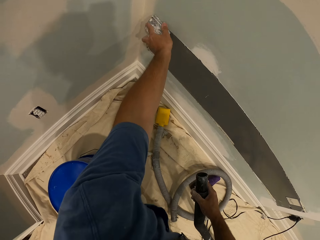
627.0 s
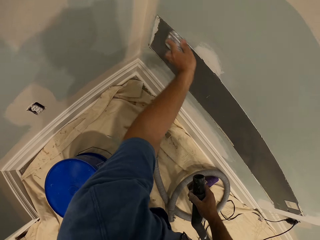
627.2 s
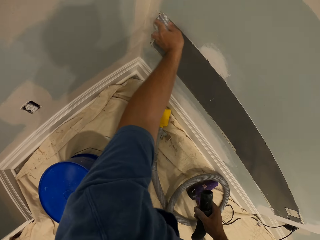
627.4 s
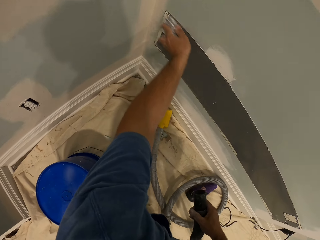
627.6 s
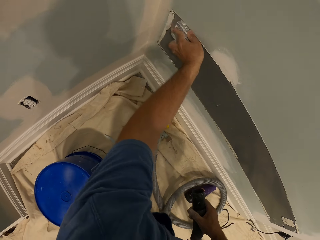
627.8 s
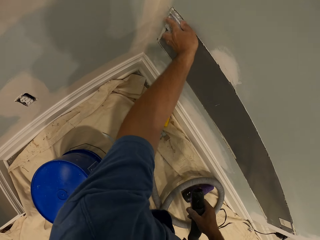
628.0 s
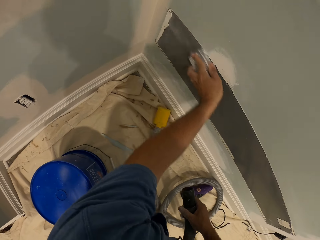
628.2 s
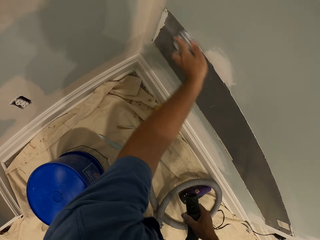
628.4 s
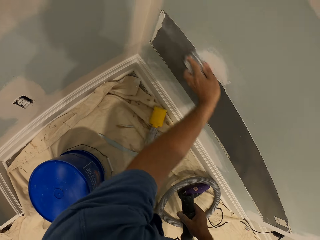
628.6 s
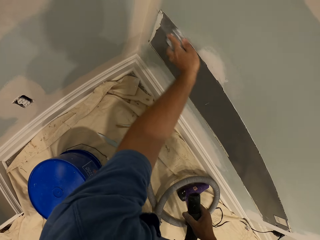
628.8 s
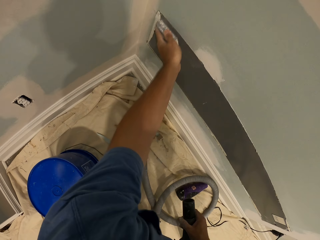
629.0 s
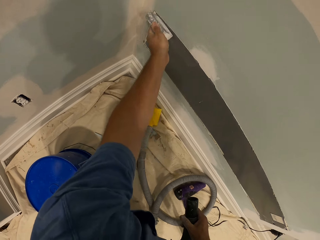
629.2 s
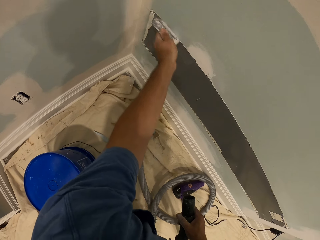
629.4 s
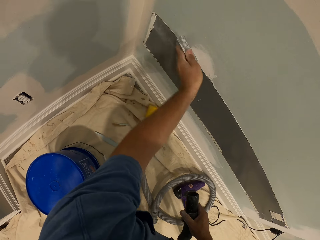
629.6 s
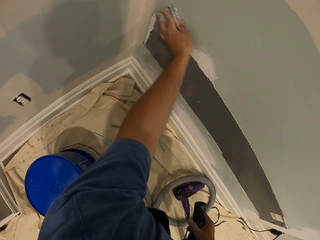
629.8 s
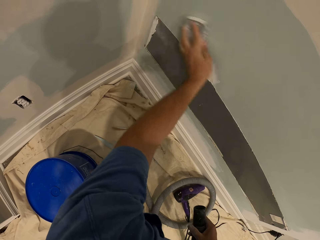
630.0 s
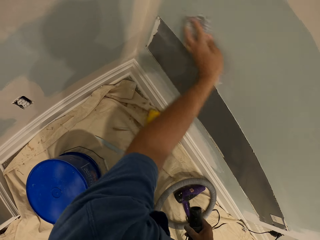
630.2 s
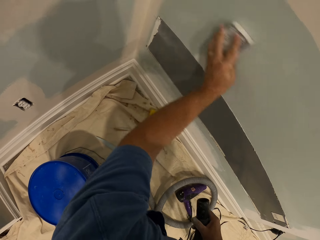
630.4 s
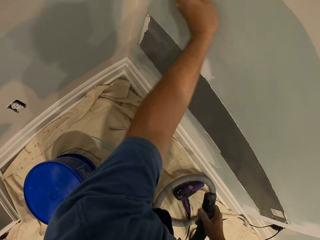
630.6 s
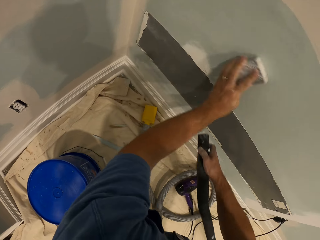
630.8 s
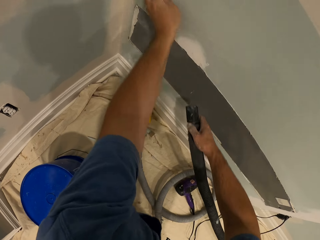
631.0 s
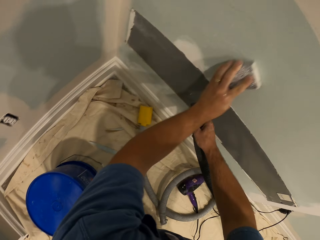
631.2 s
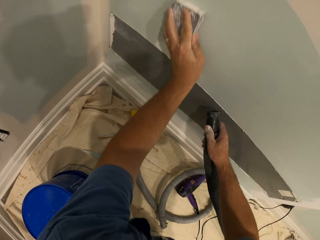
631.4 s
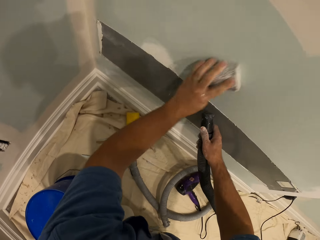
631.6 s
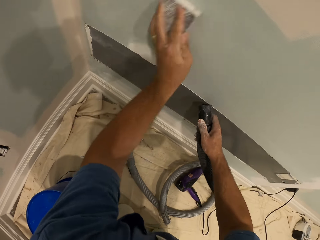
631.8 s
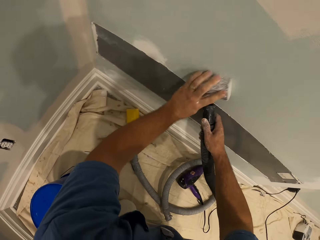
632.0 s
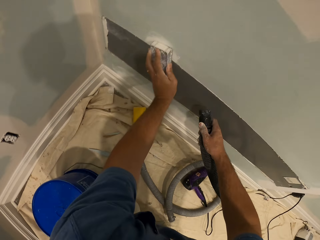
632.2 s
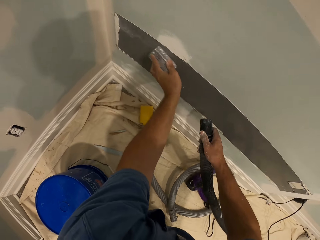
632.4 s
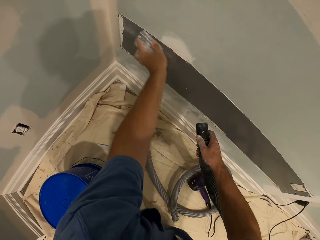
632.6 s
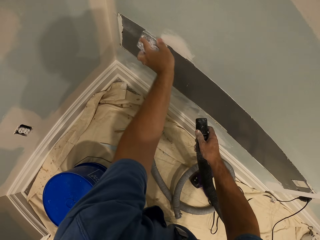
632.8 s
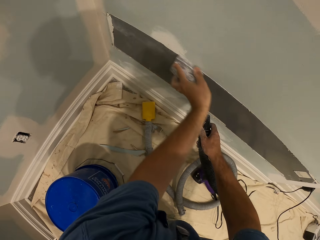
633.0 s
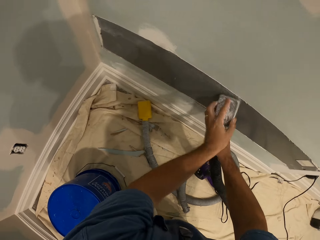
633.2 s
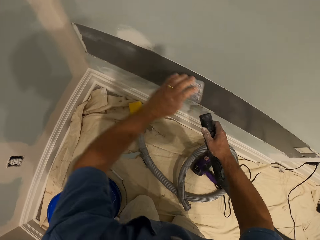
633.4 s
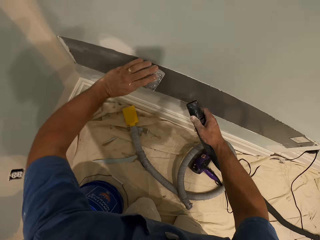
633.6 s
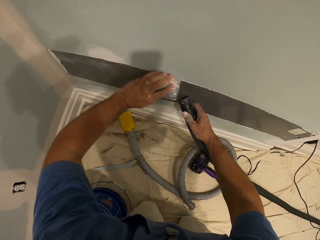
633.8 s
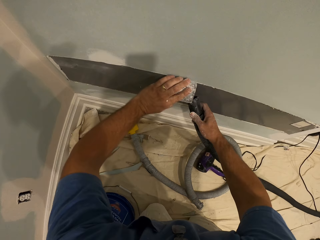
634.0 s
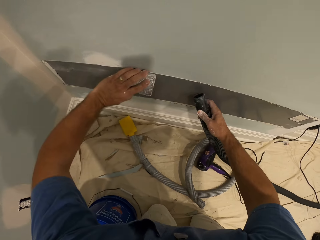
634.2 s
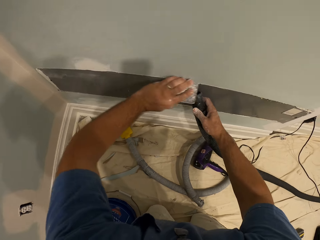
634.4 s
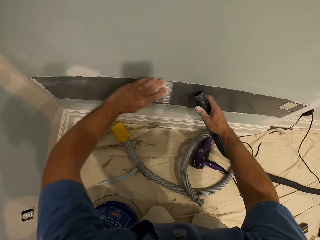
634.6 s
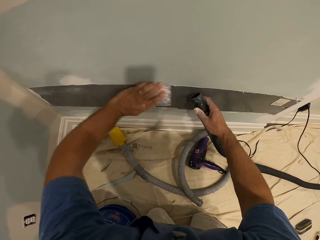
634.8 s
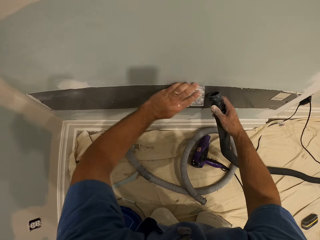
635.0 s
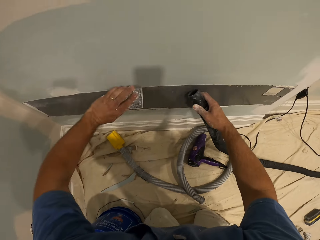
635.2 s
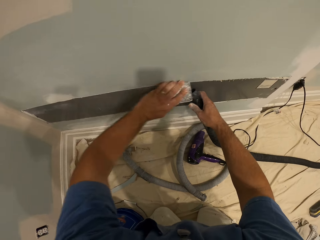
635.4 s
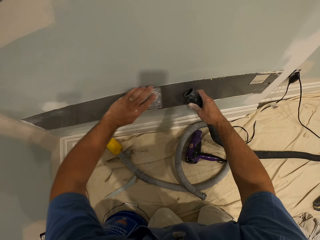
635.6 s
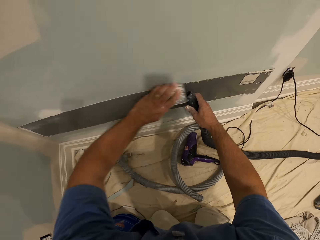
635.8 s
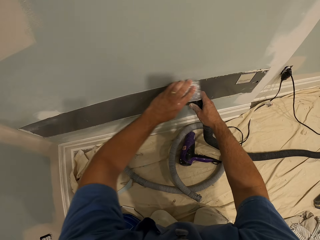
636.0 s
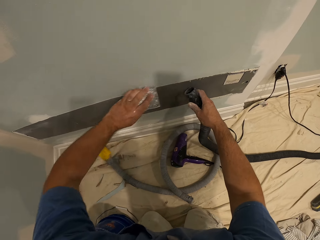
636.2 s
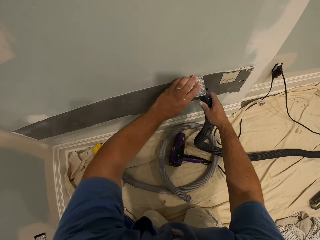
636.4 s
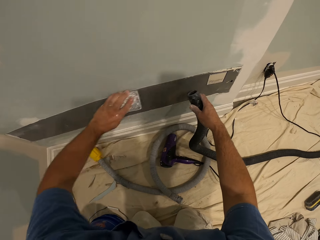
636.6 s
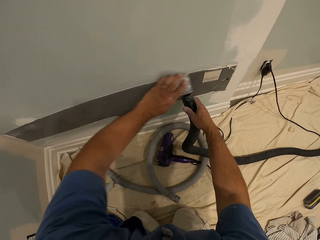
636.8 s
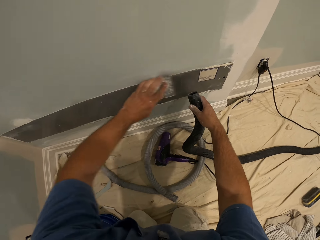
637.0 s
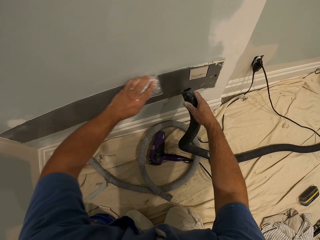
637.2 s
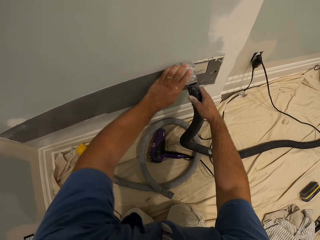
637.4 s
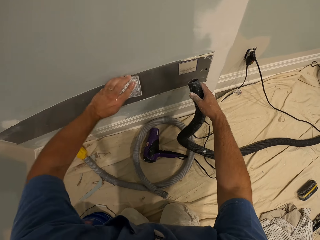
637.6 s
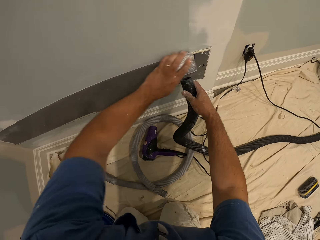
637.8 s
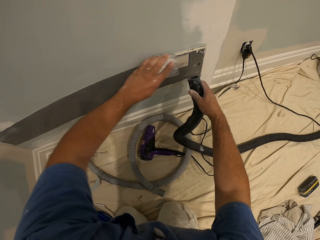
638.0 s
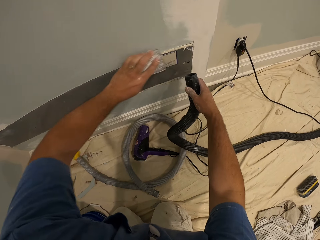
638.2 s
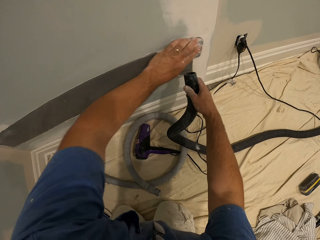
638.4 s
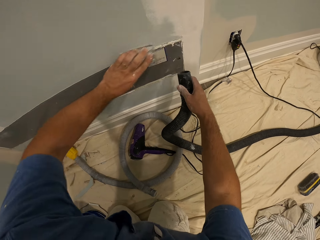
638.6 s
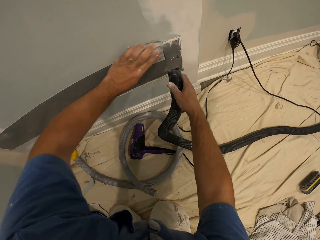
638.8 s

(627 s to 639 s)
The camera wearer starts to clean with the vacuum brush. He smoothens the wall with the sandpaper in his left hand. He starts to clean with both the vacuum brush and the vacuum cleaner.

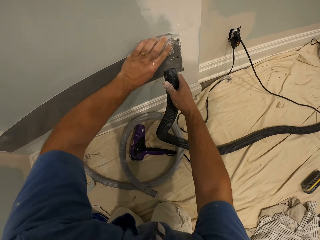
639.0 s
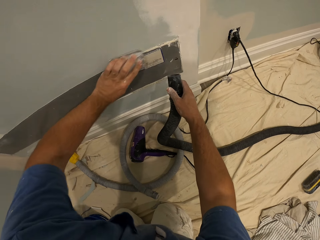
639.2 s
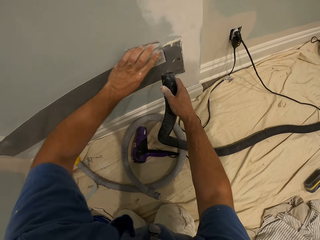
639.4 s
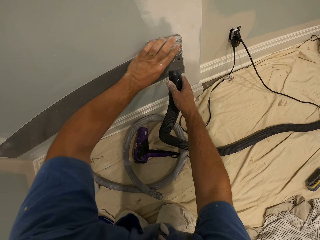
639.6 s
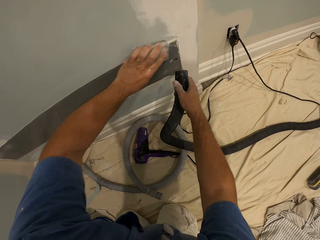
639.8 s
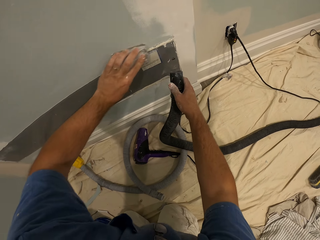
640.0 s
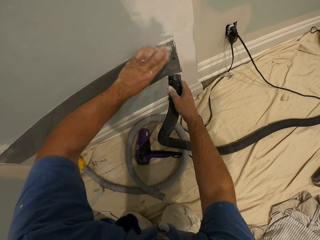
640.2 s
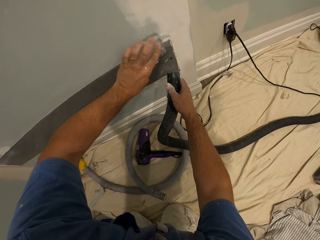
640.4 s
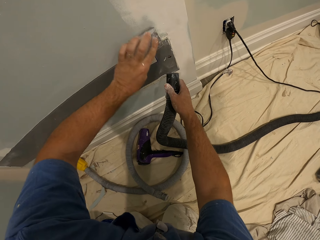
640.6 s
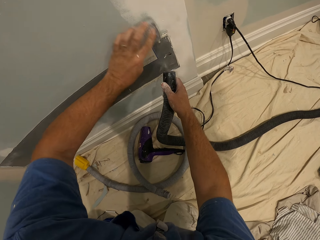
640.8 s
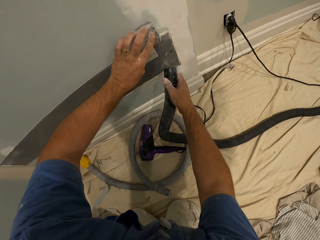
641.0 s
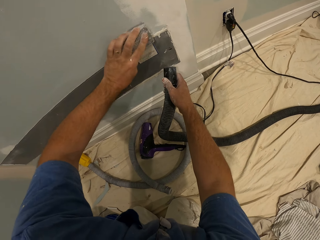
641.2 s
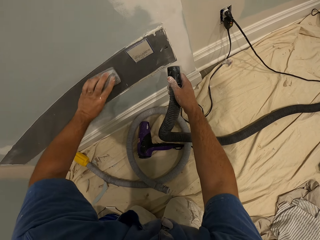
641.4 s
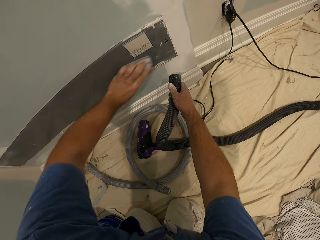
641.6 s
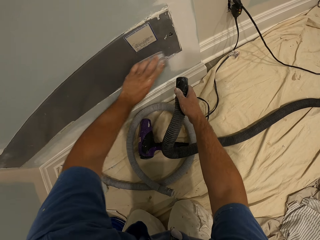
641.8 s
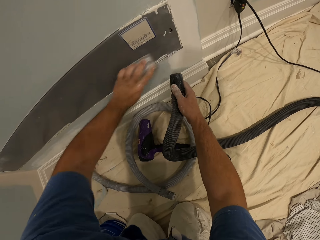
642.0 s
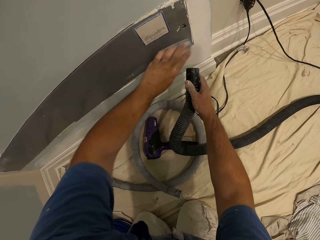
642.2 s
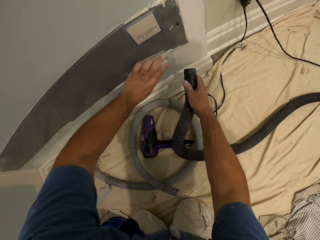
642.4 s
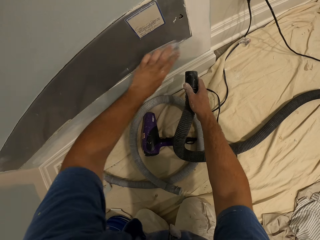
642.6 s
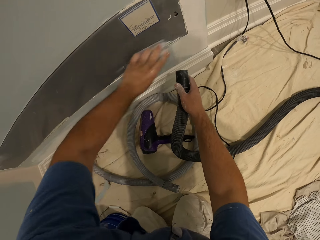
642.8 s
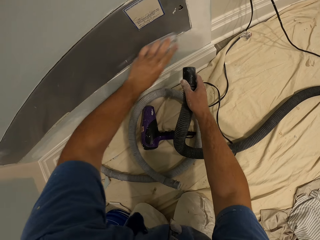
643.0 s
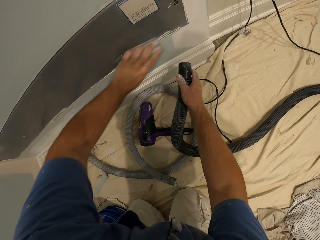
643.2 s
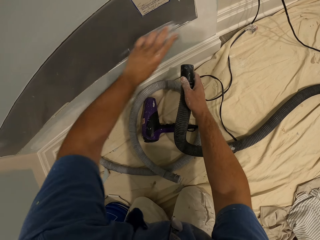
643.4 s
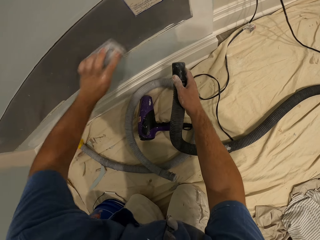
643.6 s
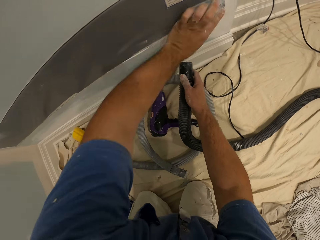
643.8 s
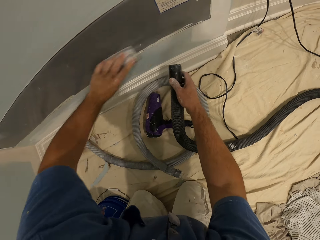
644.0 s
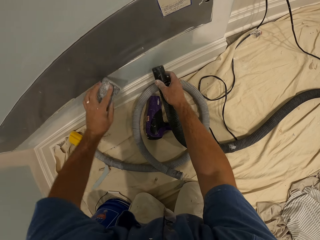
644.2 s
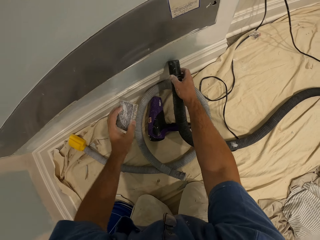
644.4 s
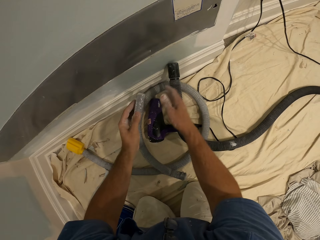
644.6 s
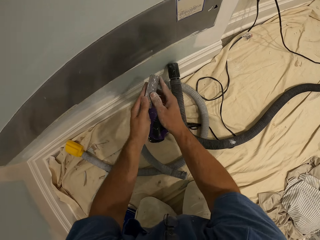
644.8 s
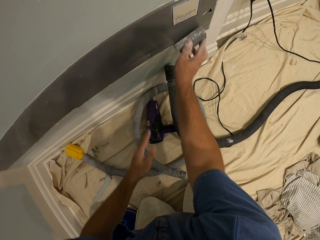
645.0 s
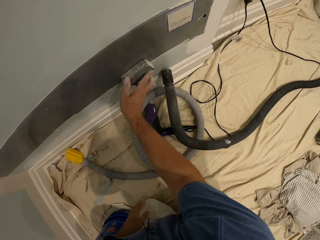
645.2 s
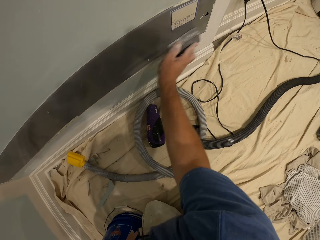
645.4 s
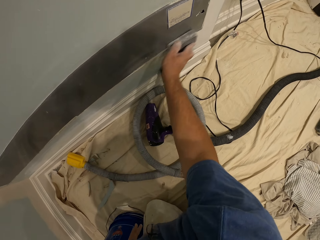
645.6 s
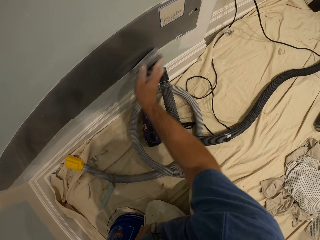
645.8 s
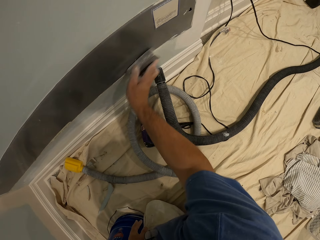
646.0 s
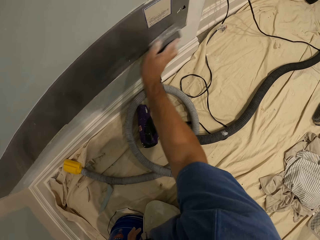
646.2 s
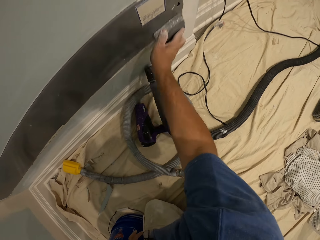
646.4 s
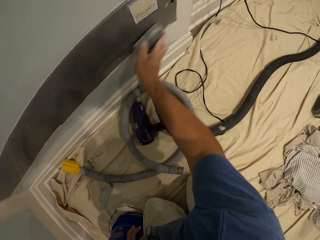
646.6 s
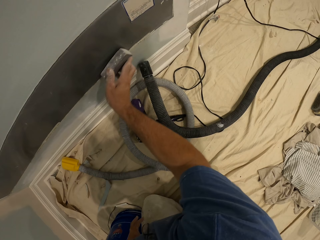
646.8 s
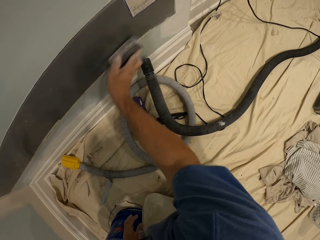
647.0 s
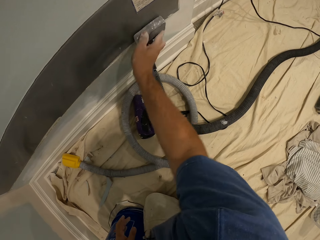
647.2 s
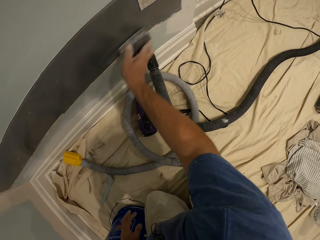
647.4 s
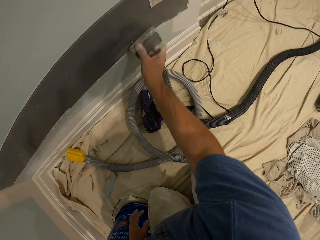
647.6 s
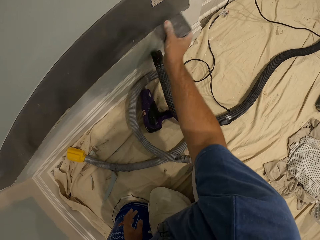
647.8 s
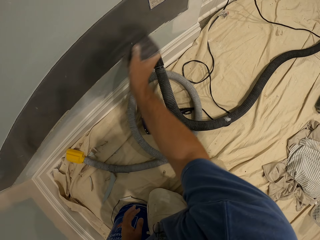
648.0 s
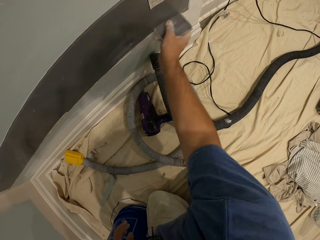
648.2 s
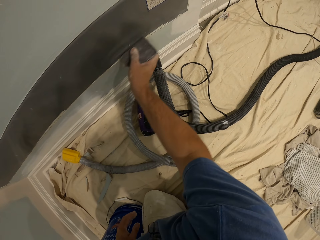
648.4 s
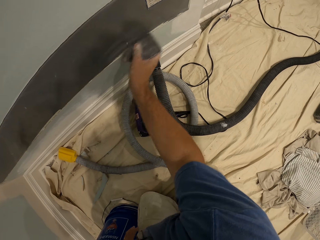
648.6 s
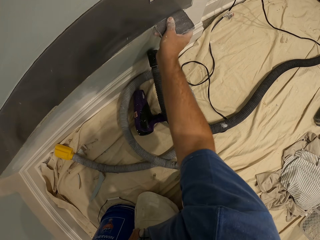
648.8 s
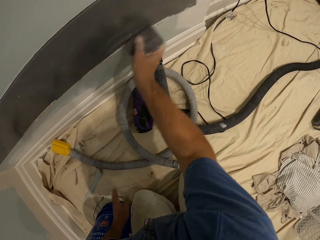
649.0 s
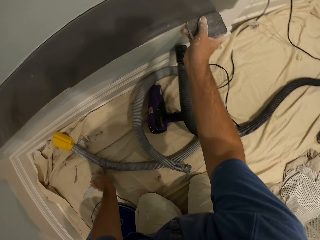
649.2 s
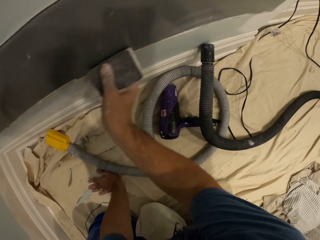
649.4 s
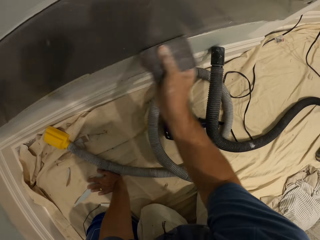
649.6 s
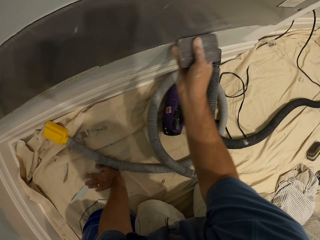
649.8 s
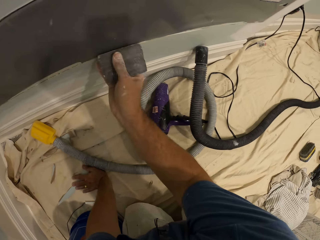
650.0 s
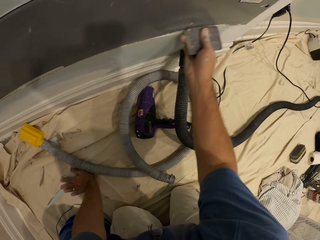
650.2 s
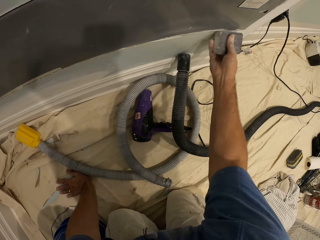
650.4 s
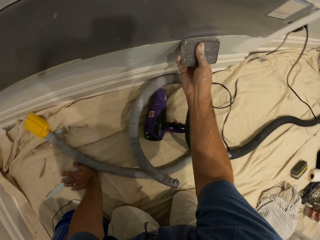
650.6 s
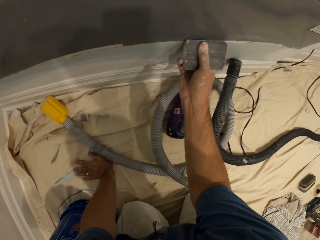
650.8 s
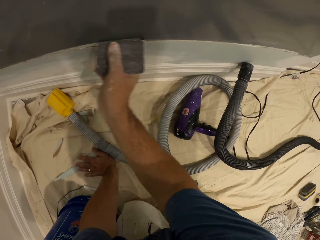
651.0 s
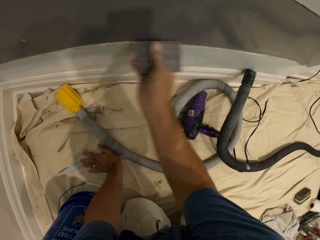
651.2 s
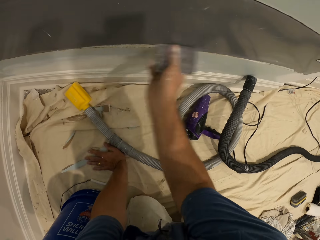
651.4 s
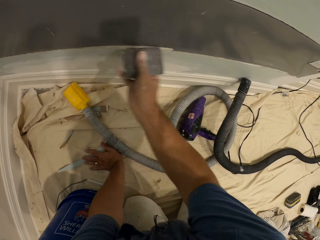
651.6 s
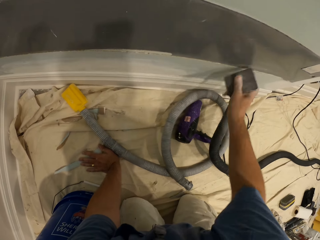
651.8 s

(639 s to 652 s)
The camera wearer leans the hand sander hose by the wall. He passes the sandpaper from his left hand to his right hand. He smoothens the wall with the sandpaper. He starts to clean with the vacuum brush. He smoothens the wall with the sandpaper again. He places his left hand on the floor.
